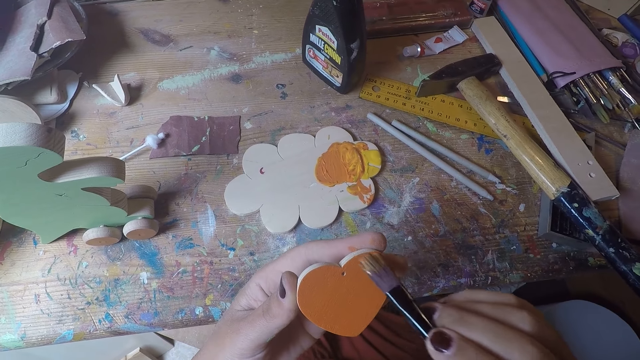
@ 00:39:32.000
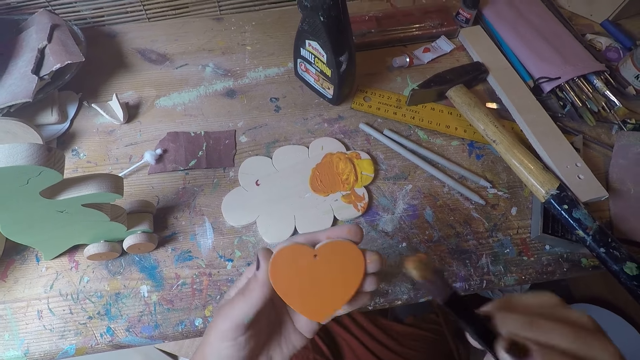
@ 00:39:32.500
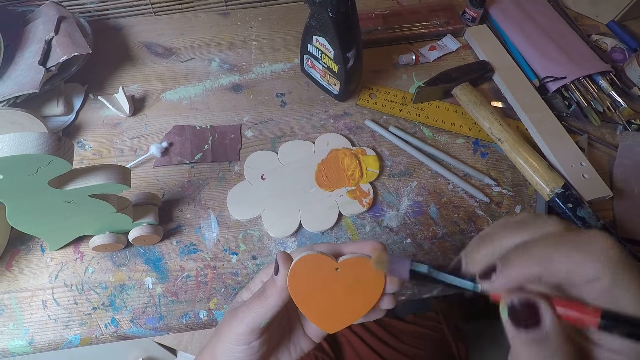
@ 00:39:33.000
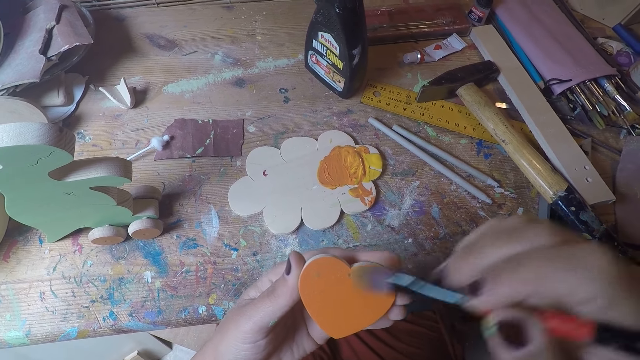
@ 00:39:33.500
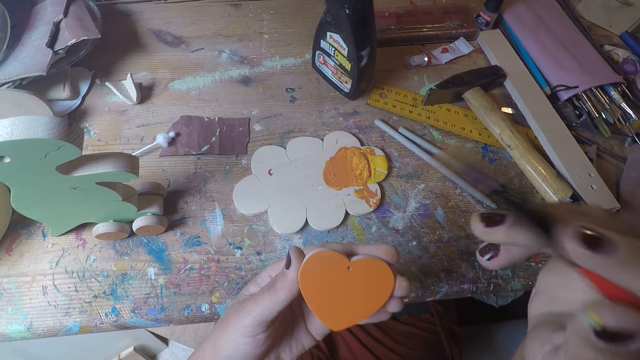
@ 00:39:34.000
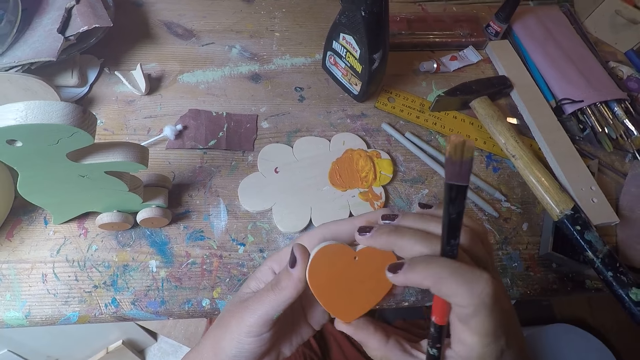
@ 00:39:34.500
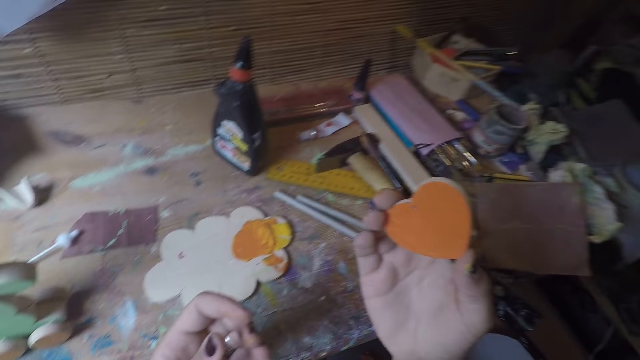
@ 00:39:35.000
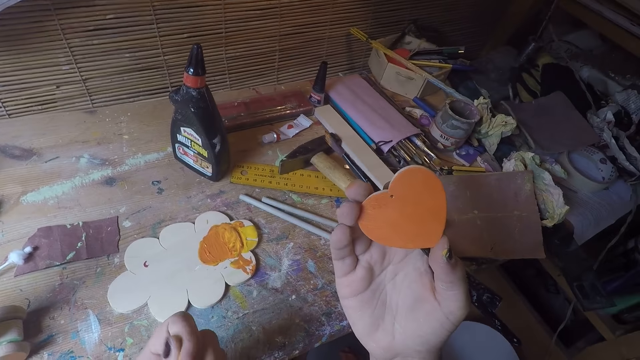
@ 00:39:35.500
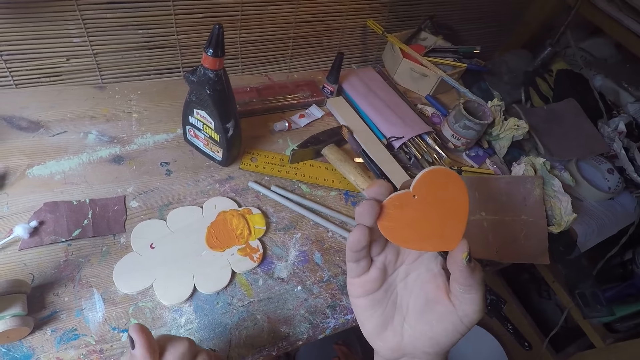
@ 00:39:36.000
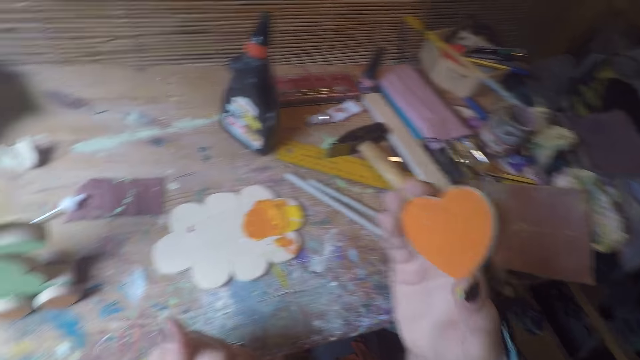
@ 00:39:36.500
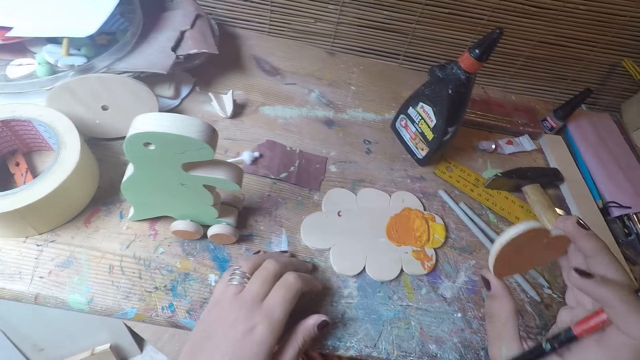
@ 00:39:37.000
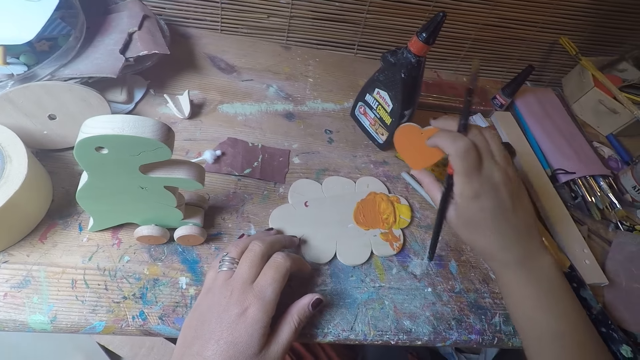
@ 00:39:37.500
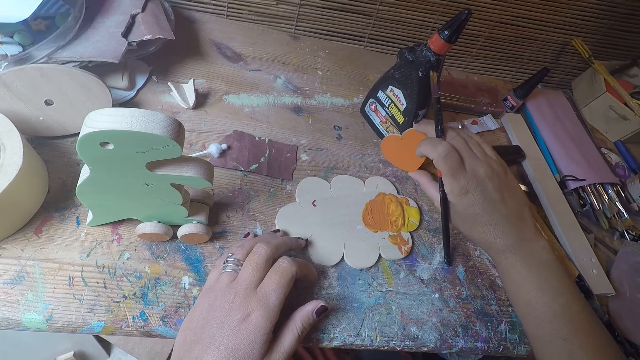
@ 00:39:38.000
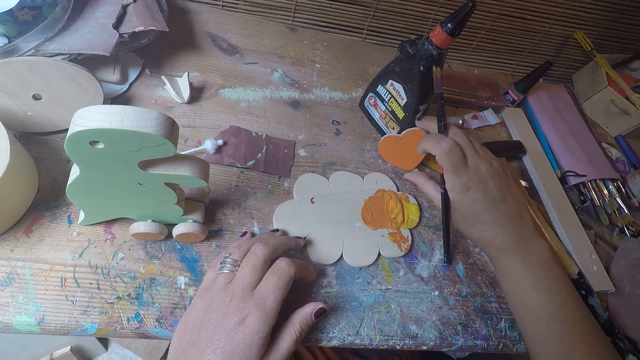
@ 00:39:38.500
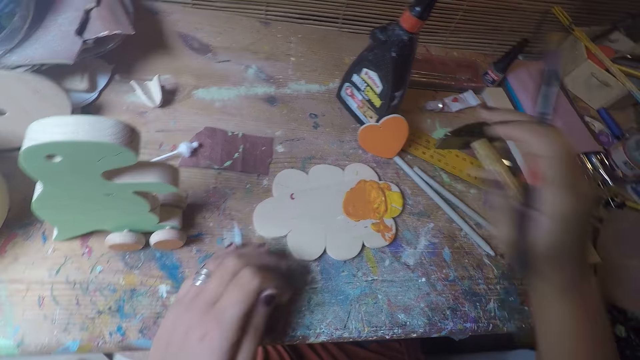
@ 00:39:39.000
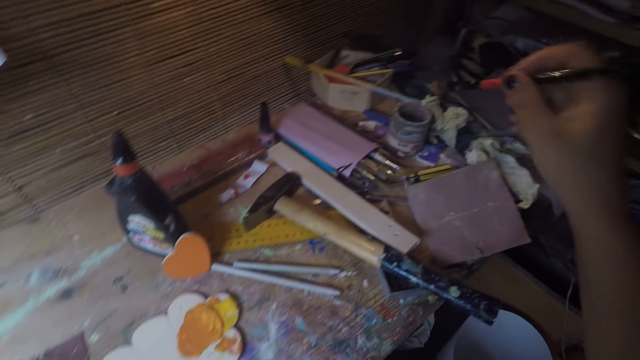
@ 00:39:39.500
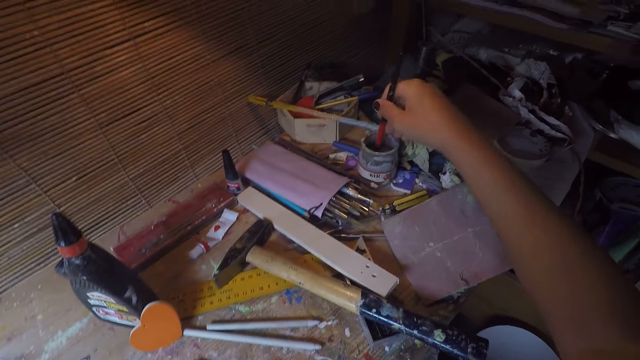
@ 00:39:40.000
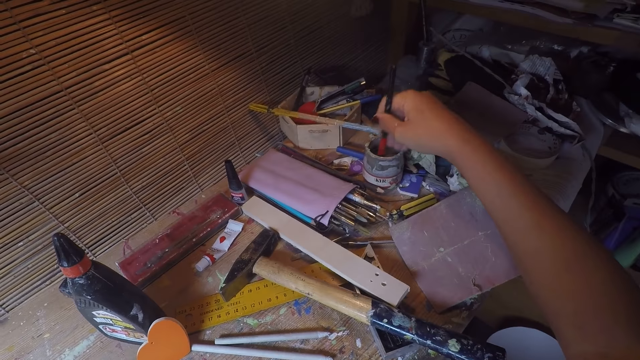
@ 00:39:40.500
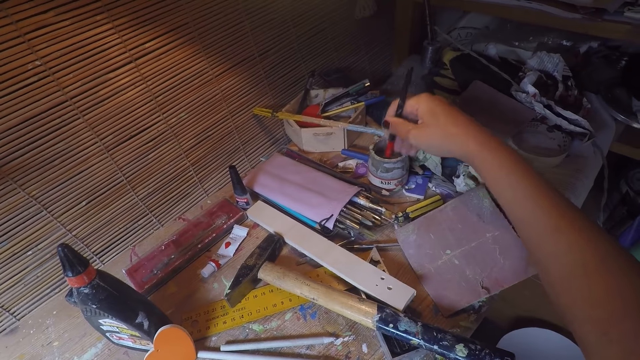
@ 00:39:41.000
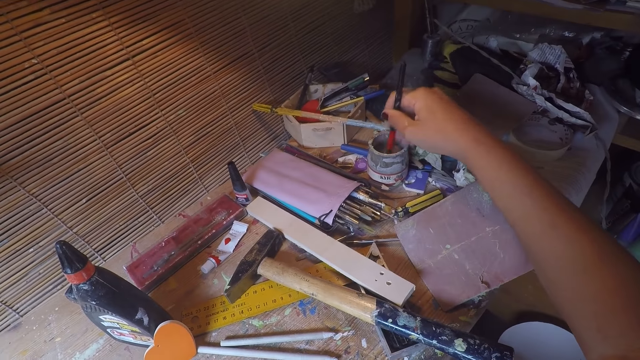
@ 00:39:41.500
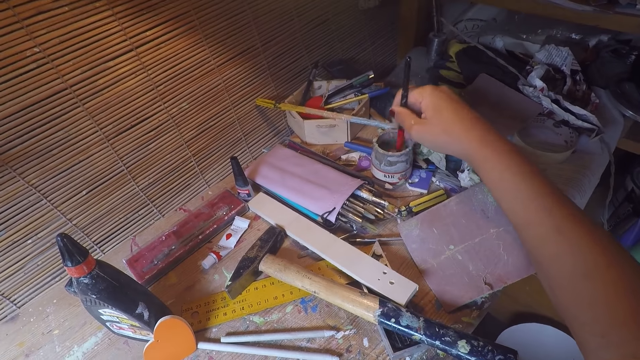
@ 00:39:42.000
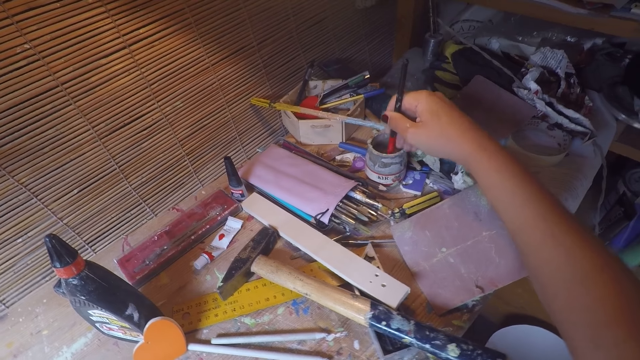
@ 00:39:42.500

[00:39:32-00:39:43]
The camera wearer turns the wooden heart. They hold the wood with the right hand. They put the wood on the table. They dip the brush into a container. They wash the paint brush in a can of water.

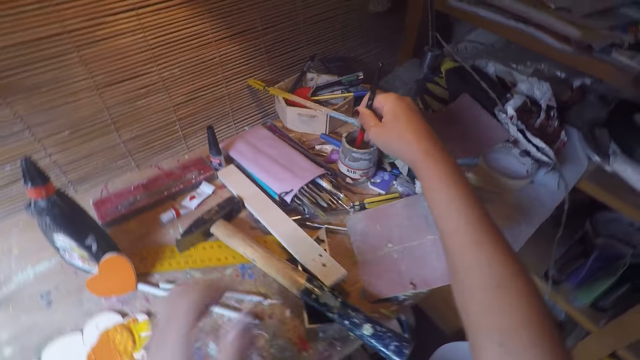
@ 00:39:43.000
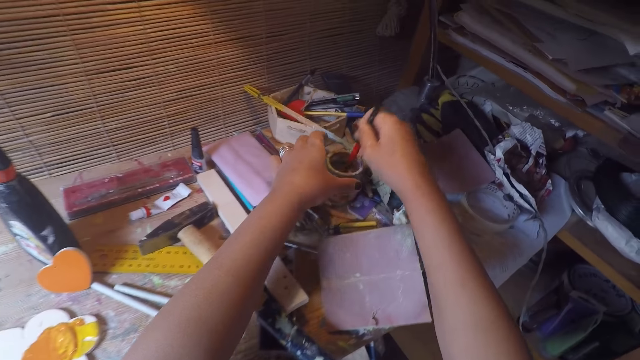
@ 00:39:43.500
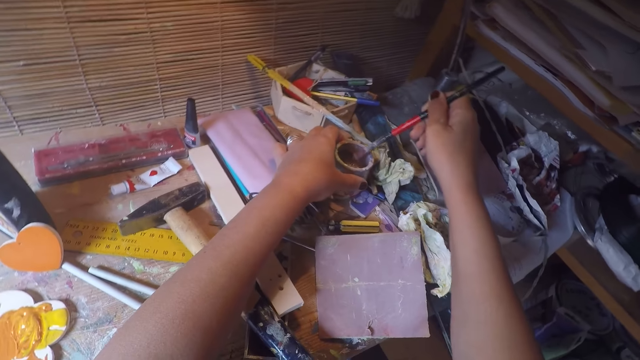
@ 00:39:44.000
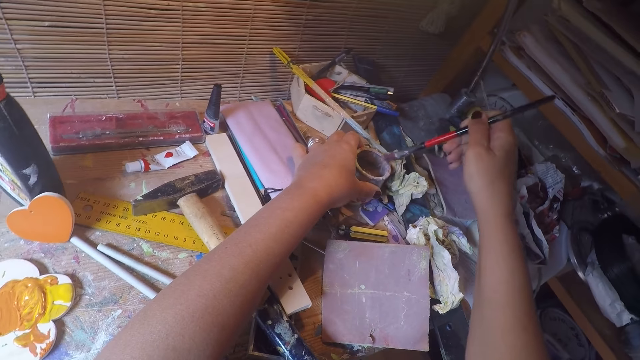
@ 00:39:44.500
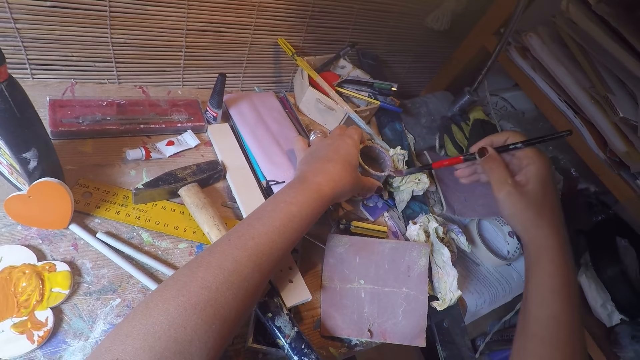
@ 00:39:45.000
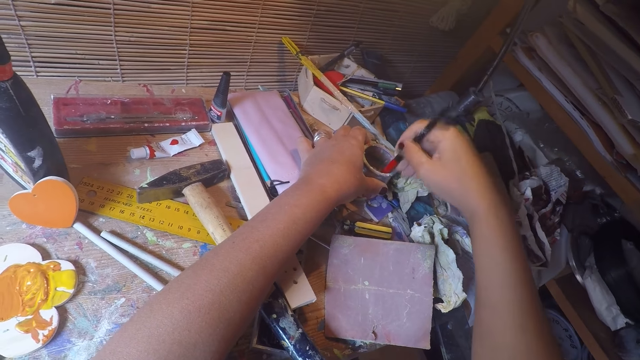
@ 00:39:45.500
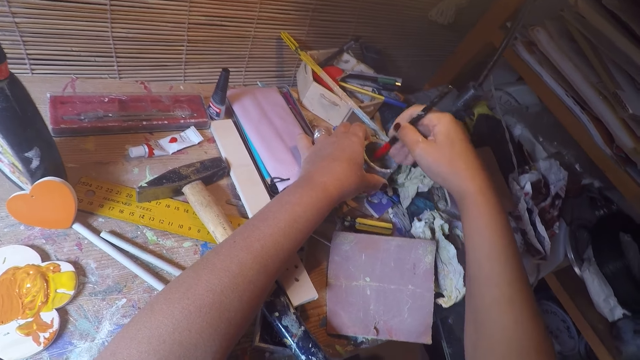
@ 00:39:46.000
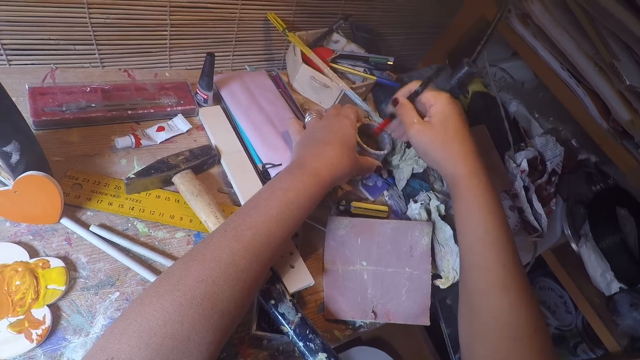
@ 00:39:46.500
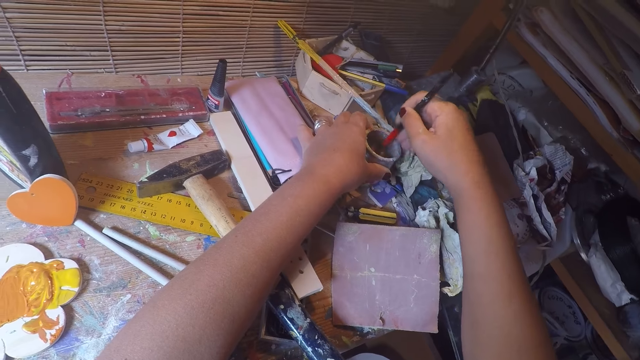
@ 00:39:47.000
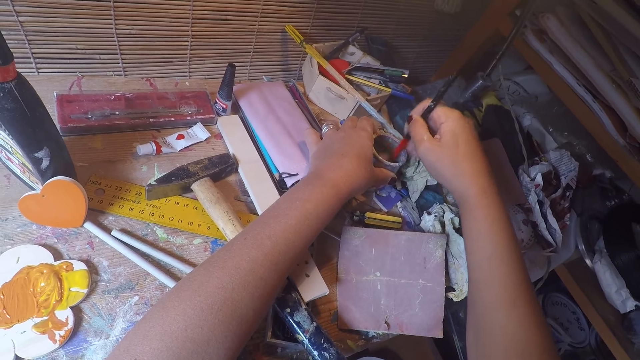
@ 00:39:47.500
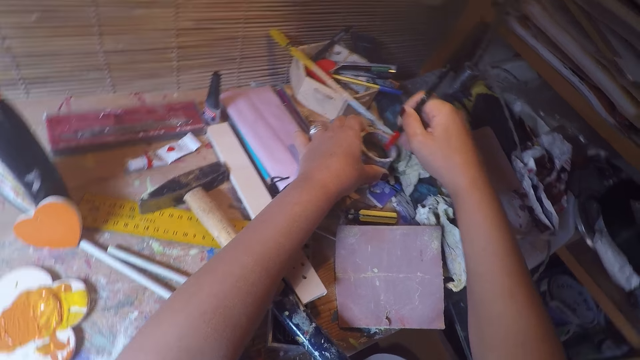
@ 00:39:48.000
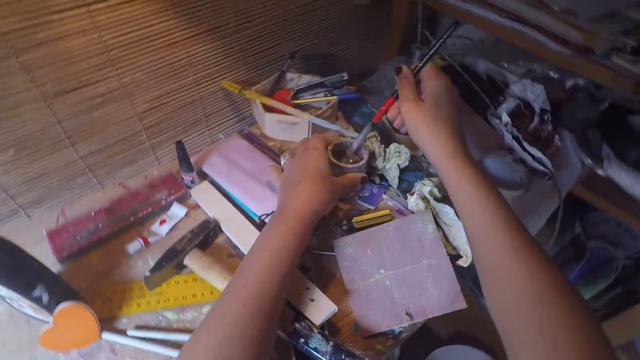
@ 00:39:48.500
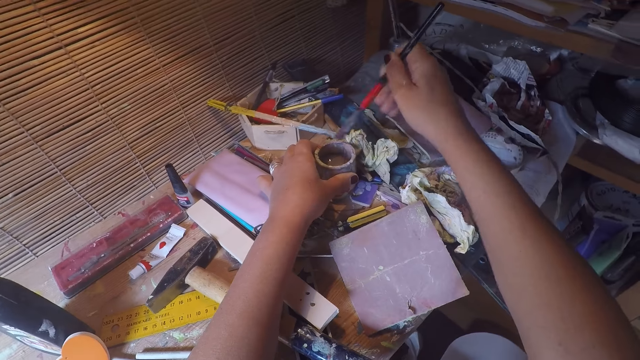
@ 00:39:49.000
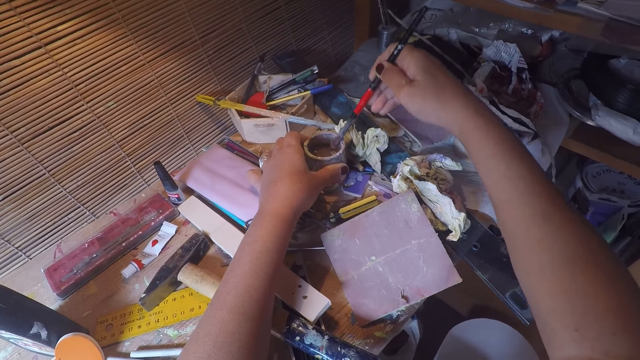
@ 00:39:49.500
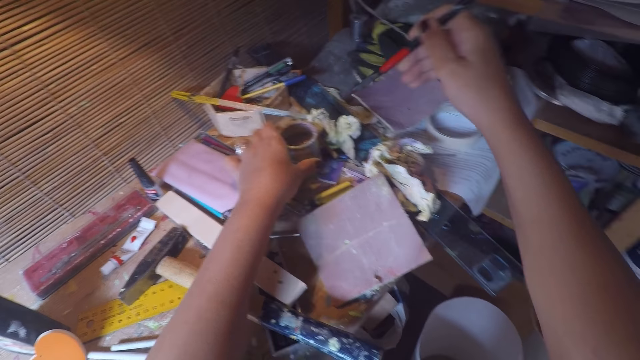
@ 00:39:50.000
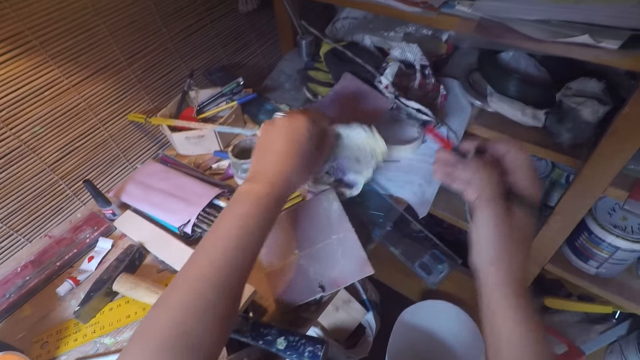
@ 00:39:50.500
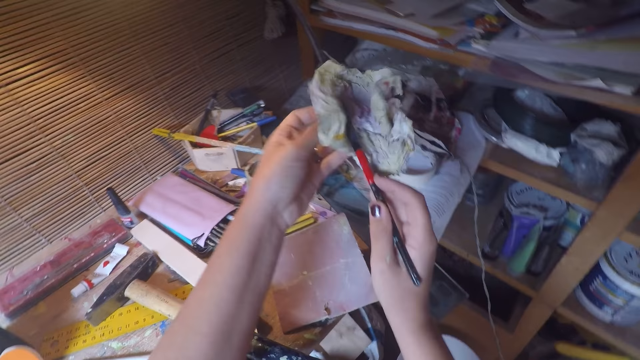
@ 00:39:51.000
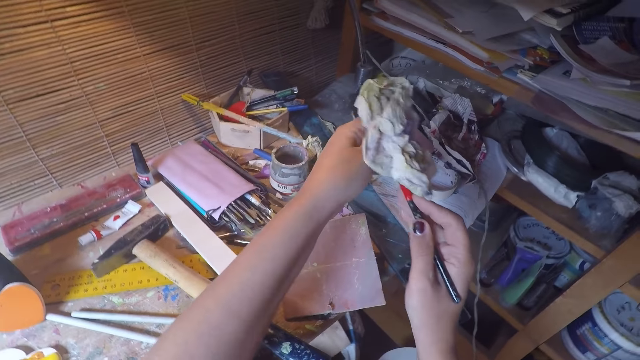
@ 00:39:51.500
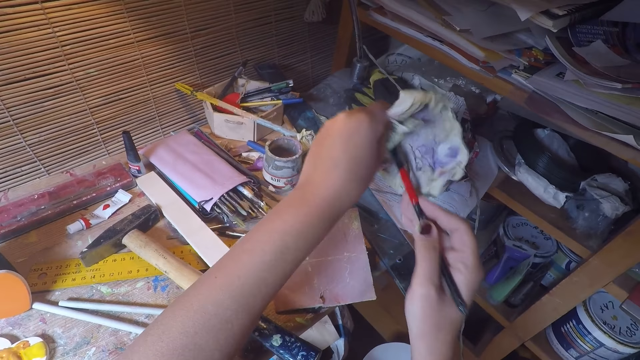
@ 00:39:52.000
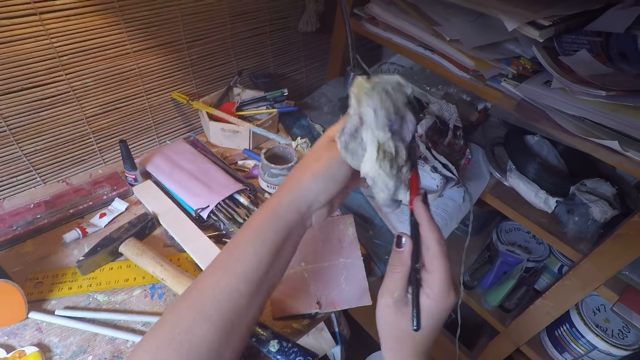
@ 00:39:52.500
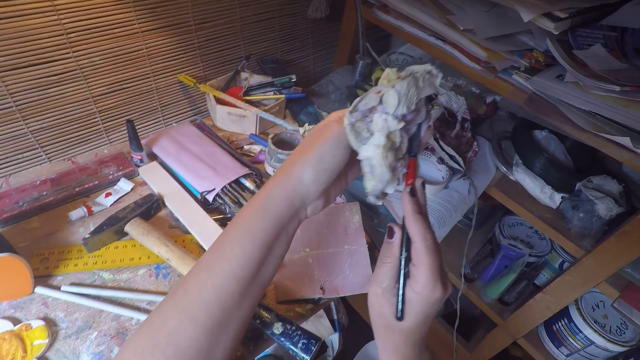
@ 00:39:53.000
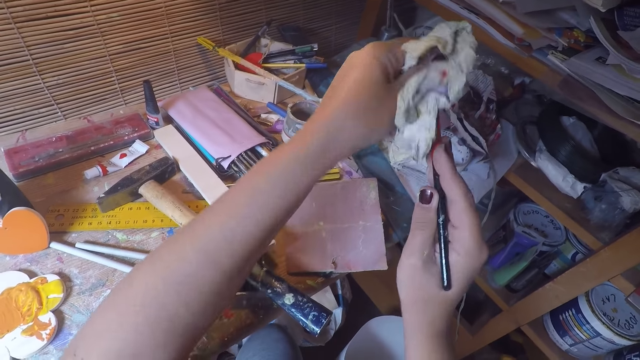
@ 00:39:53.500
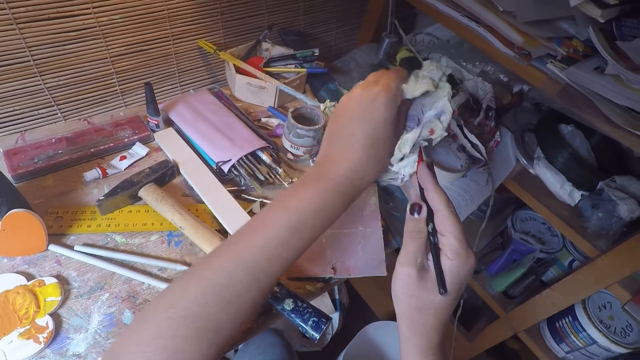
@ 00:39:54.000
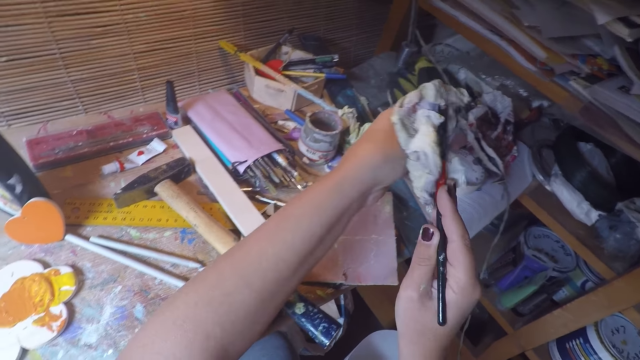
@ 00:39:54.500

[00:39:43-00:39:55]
The camera wearer lifts the can of water. They touch the container with the left hand. They wipe the paint brush on the can of water. They wash the paint brush in the can of water. They wipe the paint brush on the can of water. They remove the paint brush from the water can. They pick up a paper, carry a tissue paper, and wipe the paint brush with the paper.
